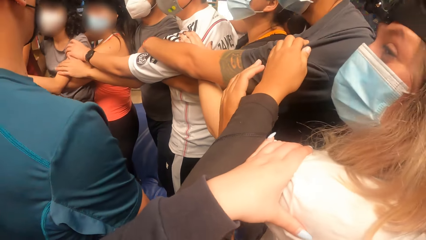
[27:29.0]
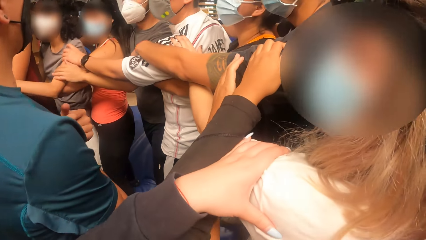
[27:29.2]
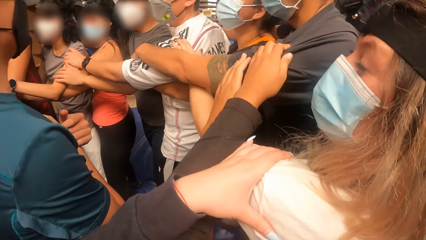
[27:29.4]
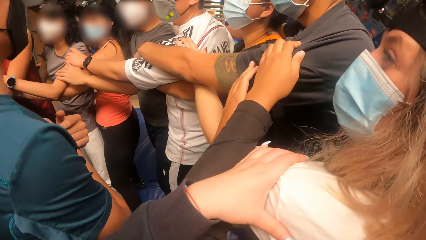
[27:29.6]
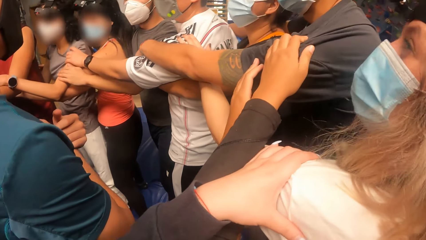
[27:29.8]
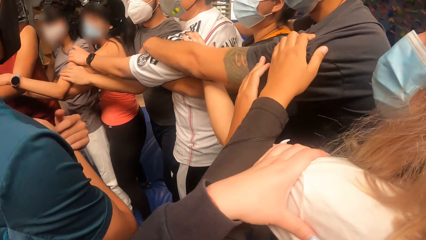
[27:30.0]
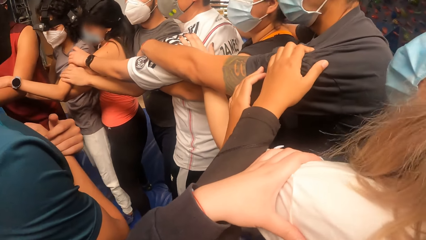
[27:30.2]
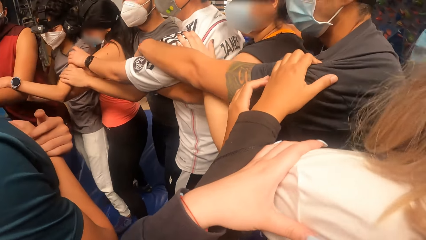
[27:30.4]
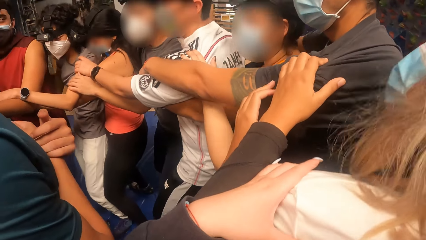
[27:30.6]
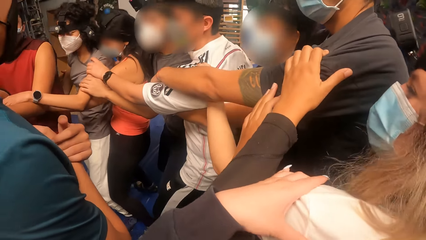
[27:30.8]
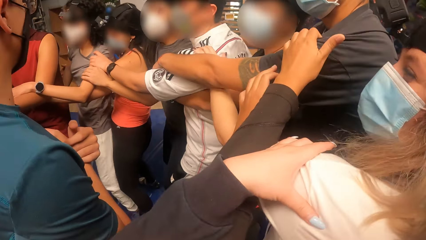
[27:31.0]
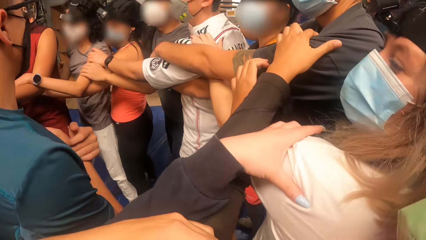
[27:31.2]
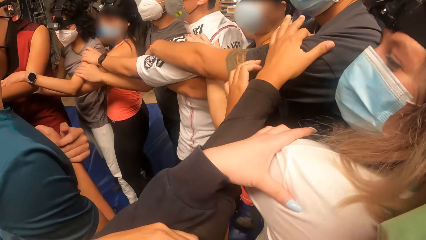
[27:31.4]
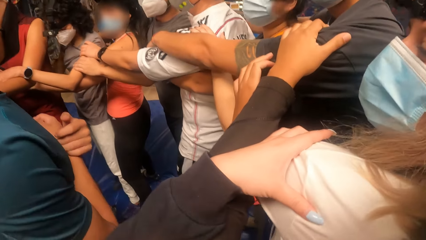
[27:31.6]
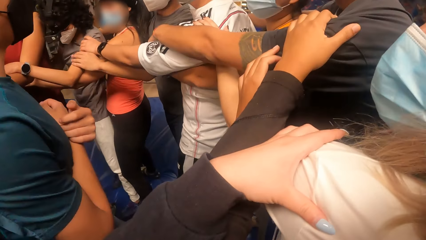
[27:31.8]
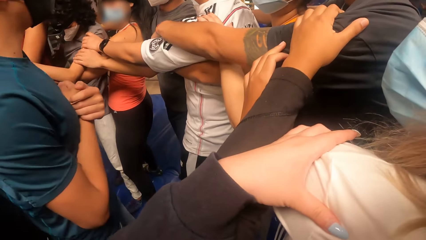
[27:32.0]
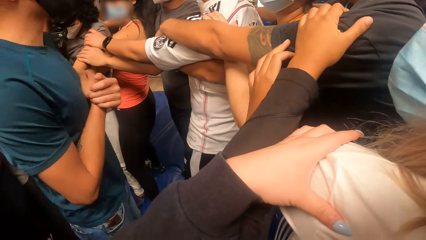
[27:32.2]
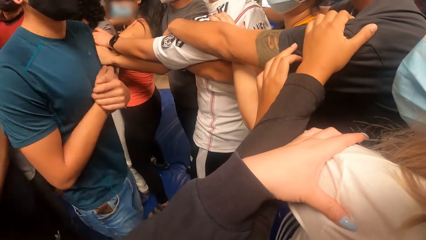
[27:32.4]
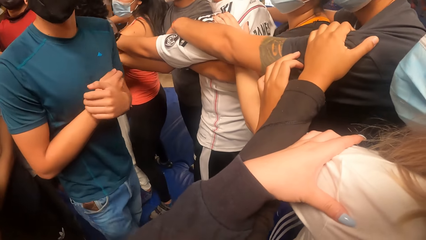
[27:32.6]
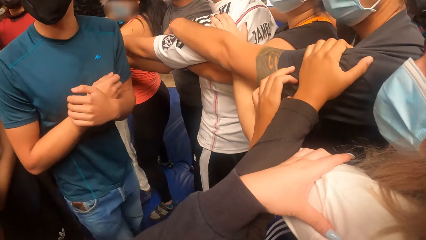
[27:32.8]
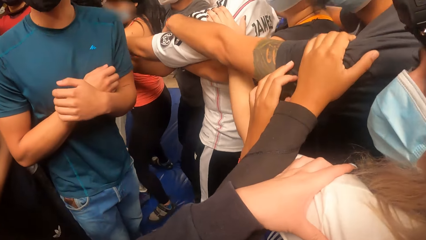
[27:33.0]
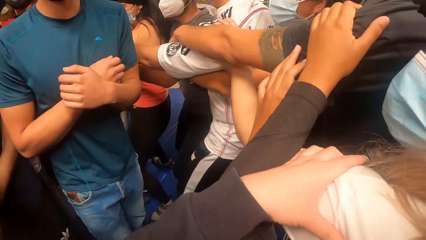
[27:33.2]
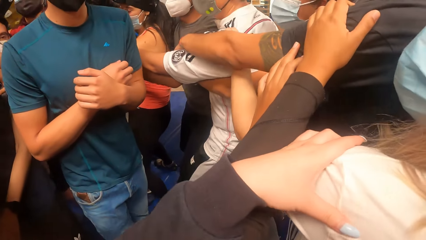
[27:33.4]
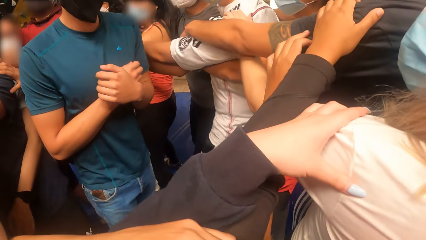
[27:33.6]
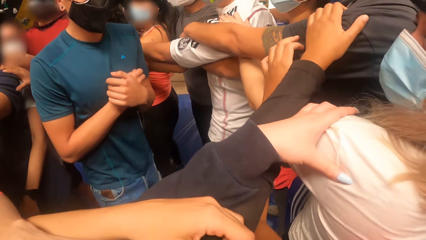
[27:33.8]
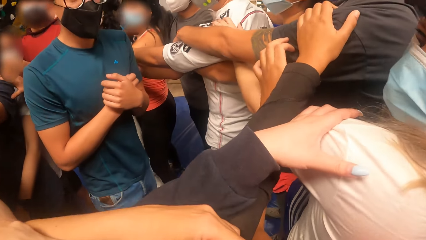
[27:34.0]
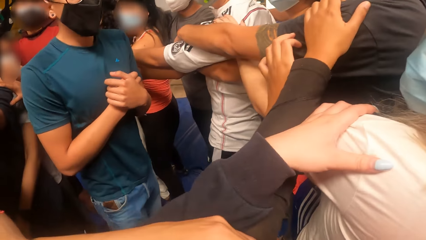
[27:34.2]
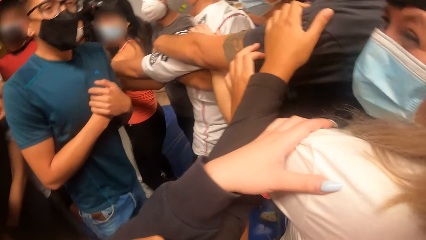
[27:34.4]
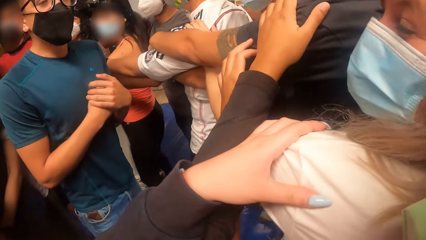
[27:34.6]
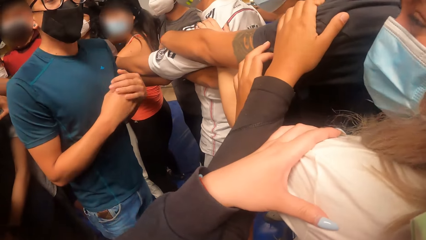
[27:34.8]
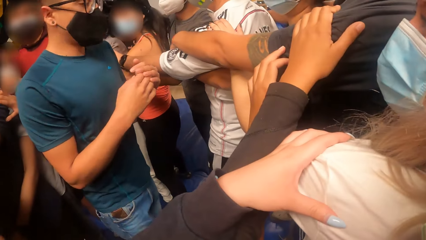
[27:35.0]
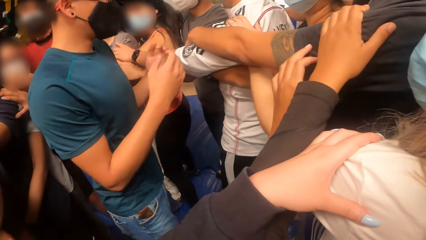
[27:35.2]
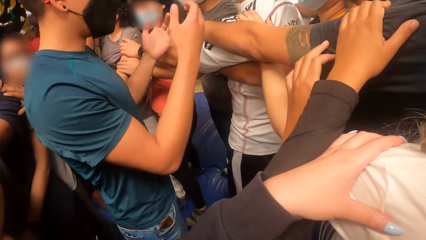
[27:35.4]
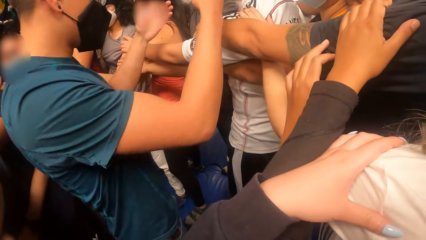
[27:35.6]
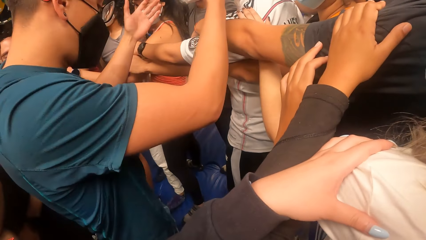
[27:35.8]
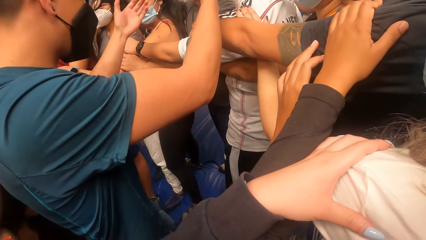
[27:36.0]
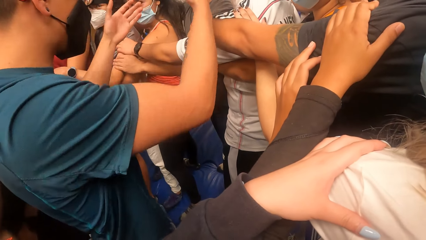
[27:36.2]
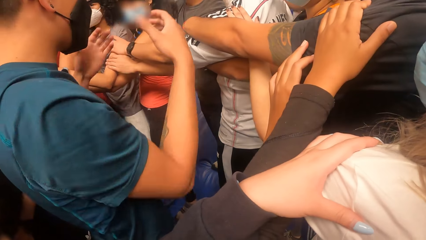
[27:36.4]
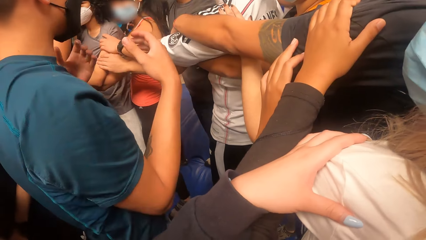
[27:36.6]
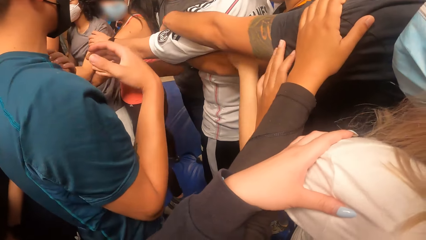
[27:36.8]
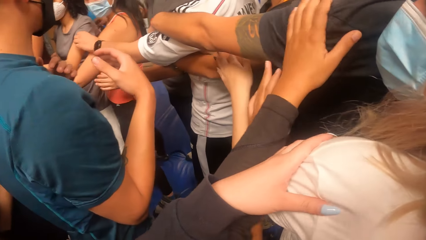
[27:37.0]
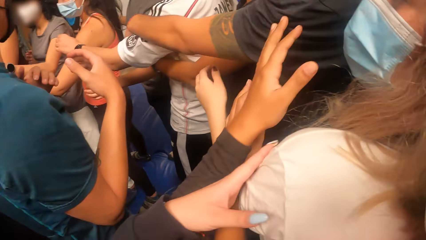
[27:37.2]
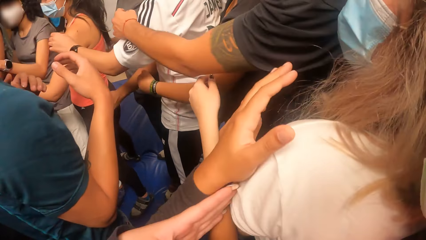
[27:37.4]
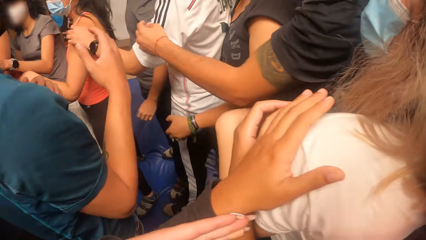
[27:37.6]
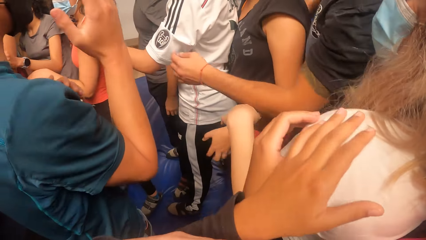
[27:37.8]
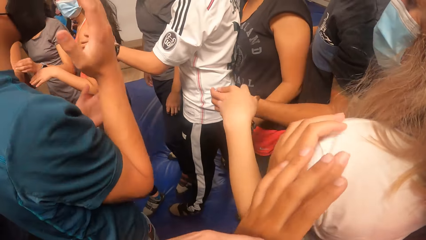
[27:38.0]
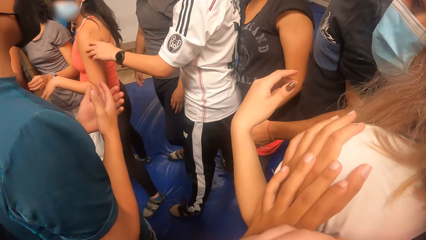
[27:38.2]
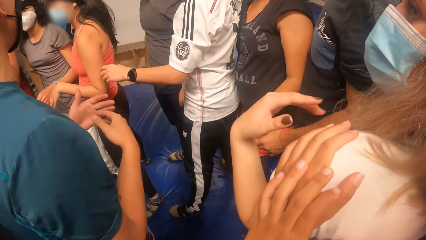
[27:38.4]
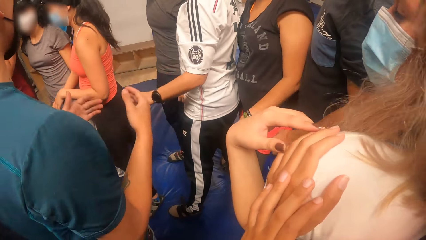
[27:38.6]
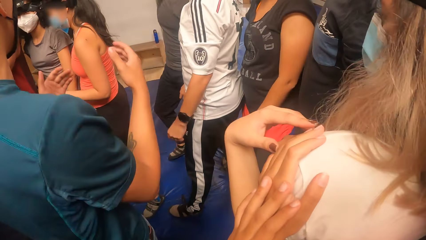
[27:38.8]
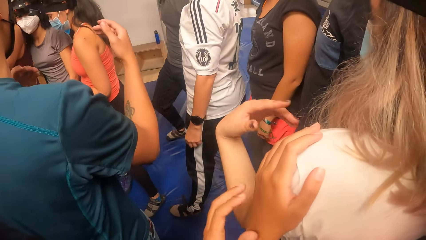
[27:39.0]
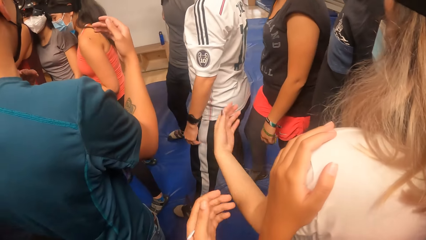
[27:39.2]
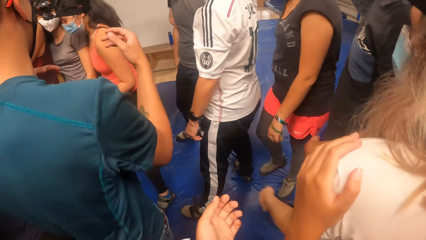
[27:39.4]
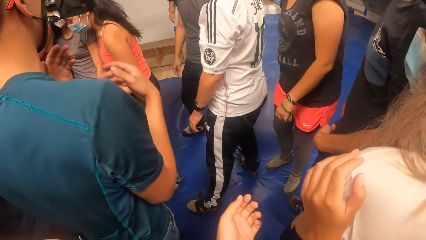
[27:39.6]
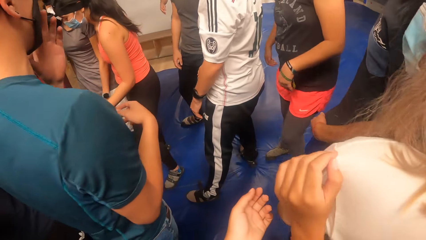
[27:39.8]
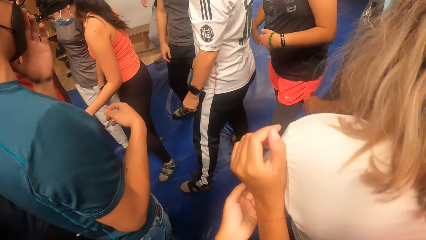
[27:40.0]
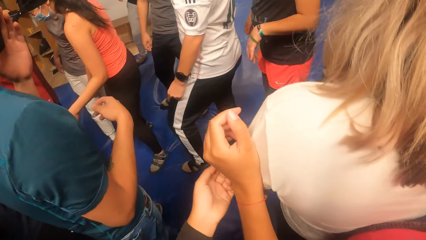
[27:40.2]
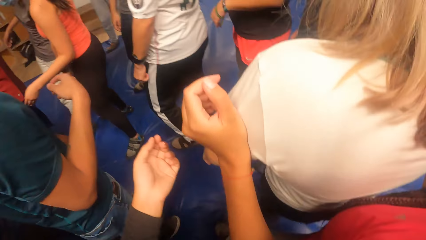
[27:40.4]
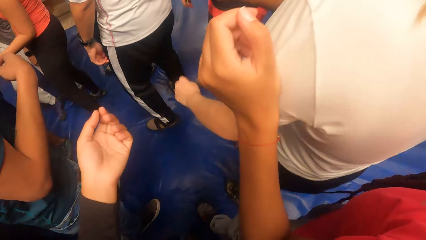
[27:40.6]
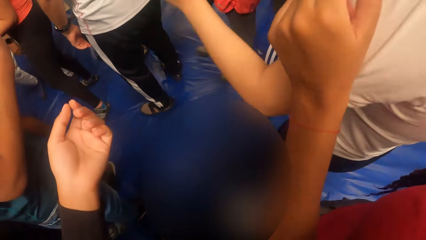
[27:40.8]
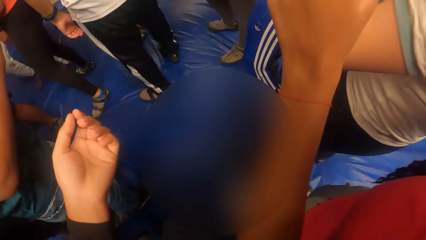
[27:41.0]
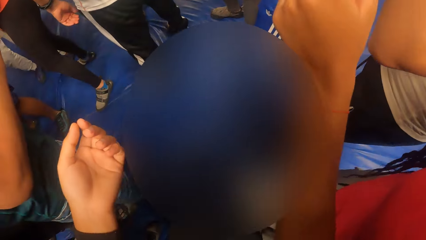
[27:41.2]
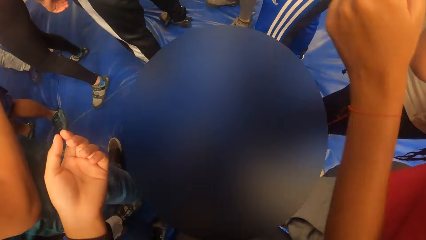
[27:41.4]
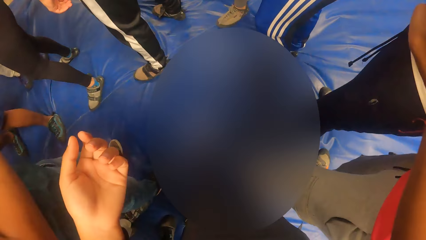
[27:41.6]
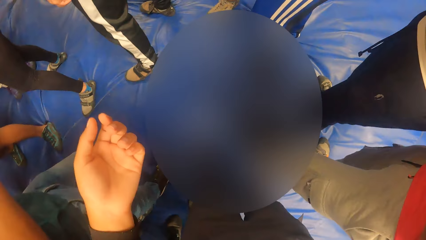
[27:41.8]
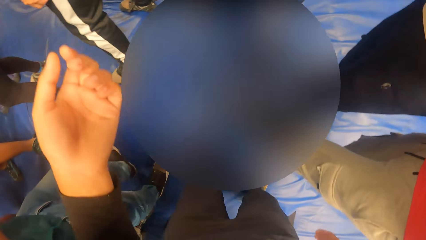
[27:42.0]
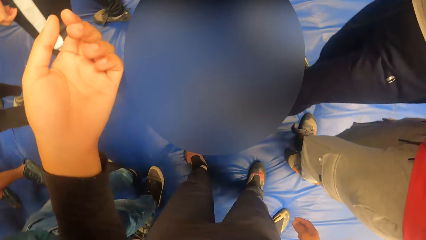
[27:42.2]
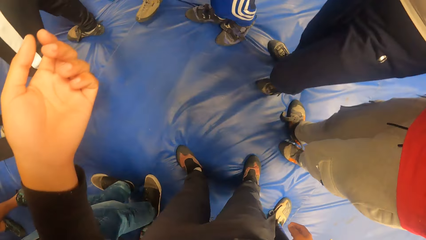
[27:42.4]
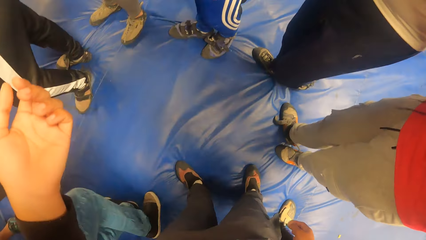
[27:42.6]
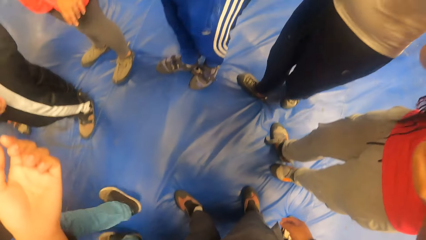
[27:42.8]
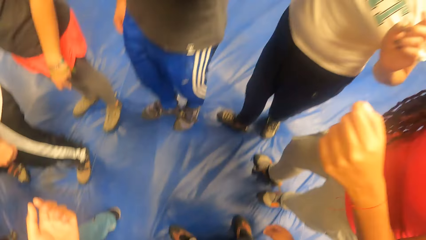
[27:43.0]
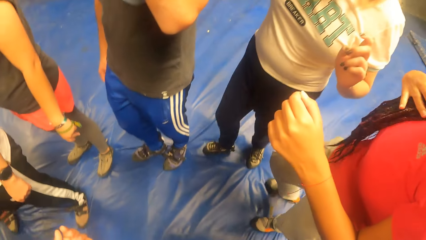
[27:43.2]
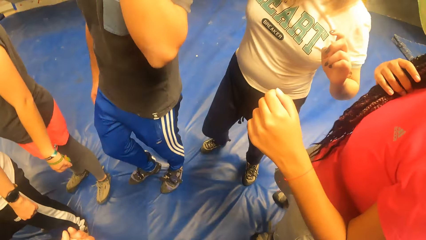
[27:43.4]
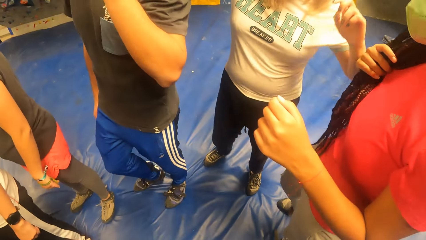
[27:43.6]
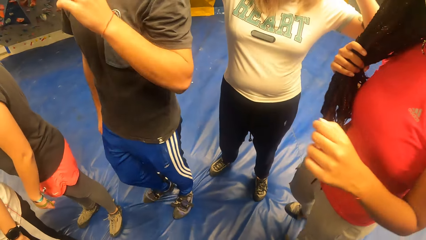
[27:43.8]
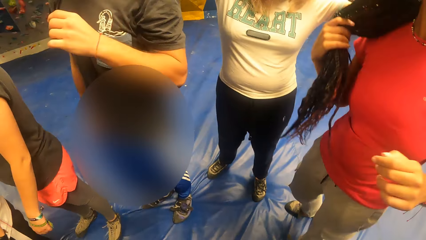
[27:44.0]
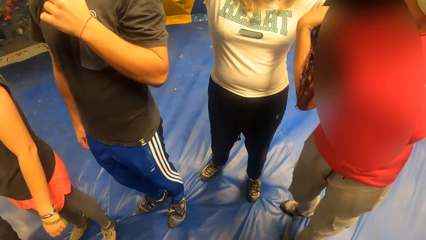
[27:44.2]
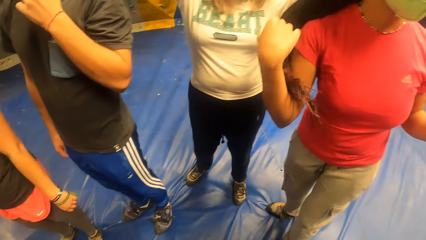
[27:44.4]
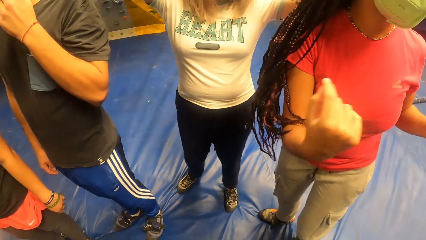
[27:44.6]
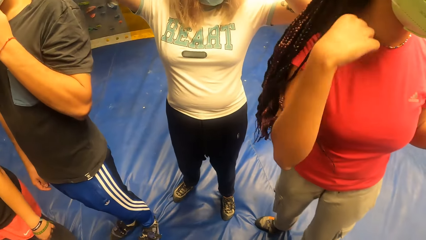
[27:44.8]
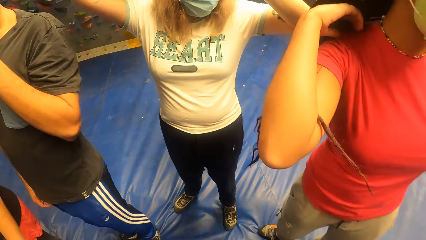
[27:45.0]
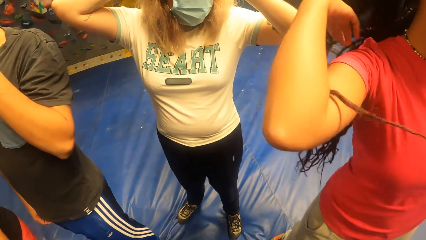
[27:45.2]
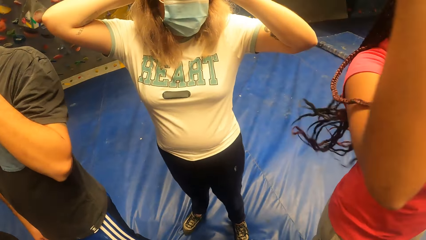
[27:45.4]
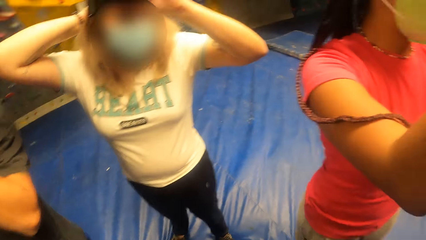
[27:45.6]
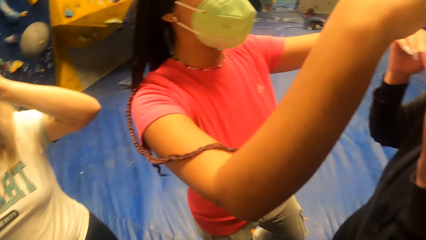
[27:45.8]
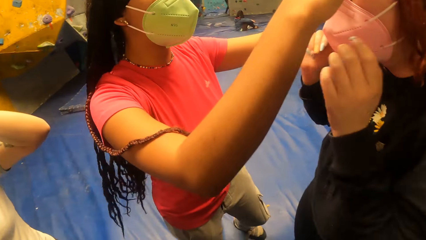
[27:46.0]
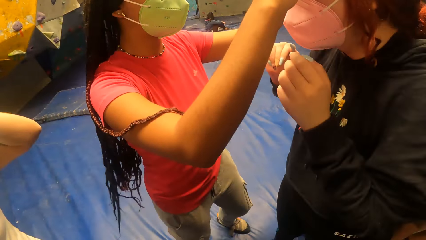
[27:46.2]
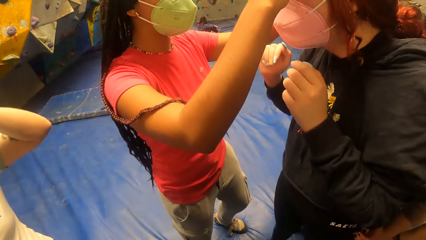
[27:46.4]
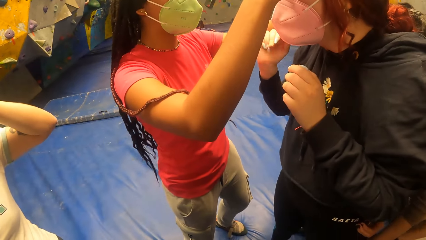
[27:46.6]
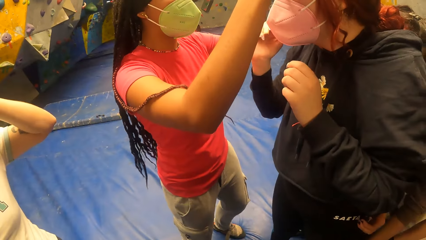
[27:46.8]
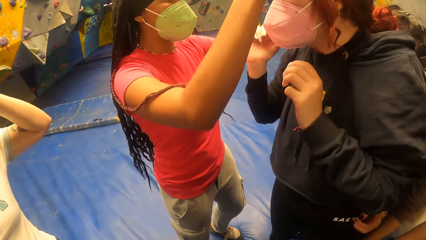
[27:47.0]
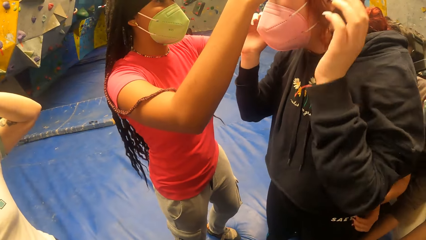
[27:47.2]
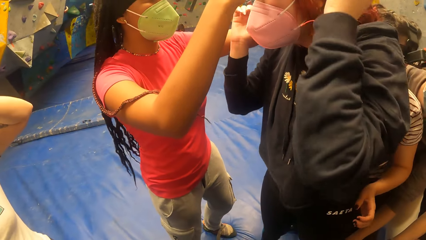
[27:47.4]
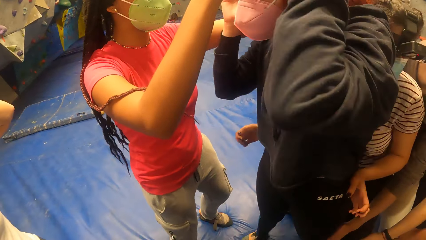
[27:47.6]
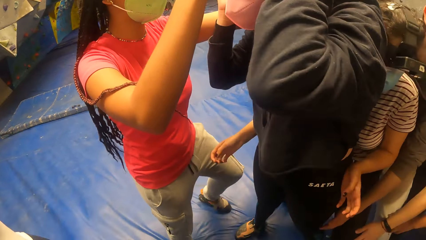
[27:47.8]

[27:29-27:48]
The camera wearer moves around. They look around. A woman interacts with another woman.
